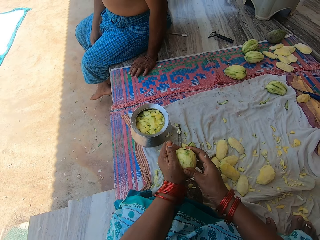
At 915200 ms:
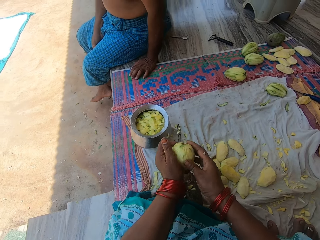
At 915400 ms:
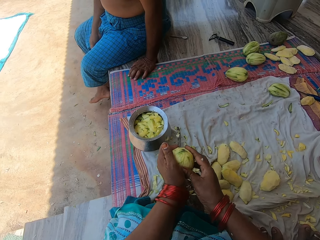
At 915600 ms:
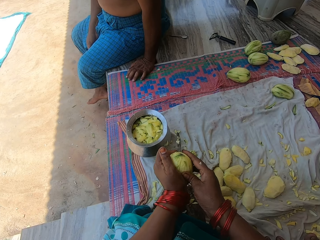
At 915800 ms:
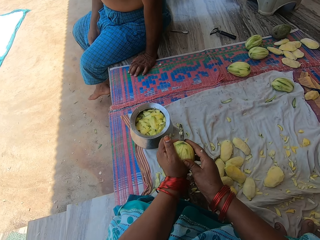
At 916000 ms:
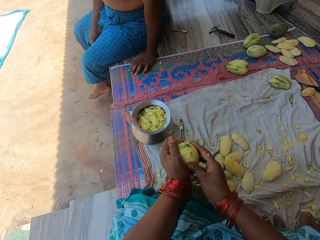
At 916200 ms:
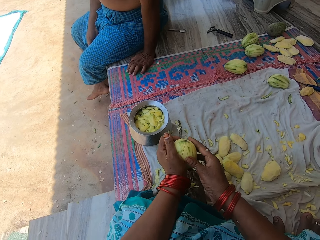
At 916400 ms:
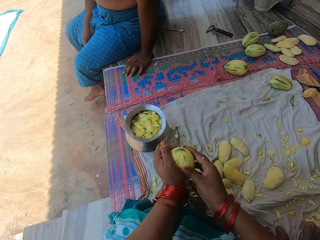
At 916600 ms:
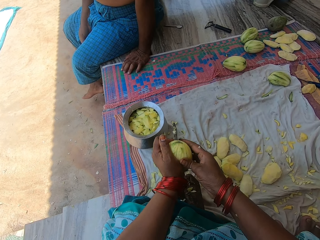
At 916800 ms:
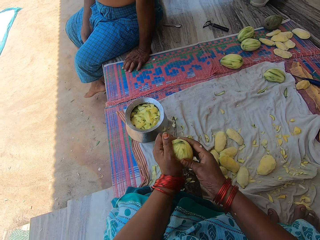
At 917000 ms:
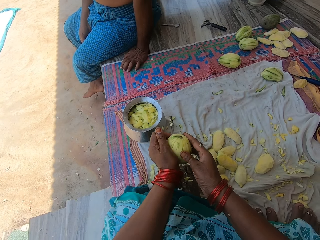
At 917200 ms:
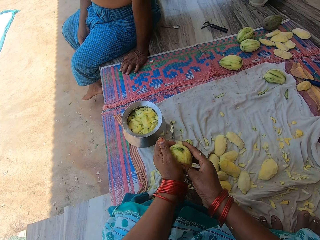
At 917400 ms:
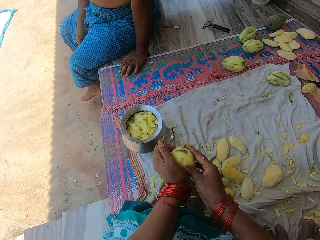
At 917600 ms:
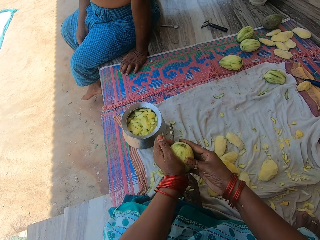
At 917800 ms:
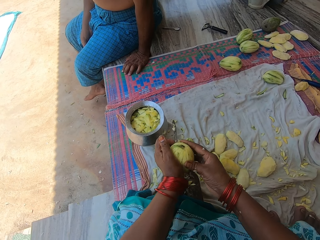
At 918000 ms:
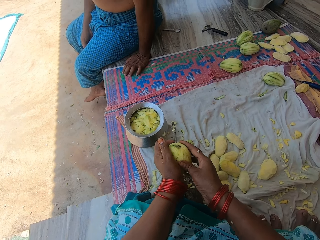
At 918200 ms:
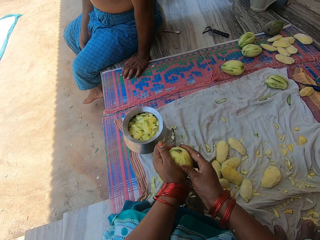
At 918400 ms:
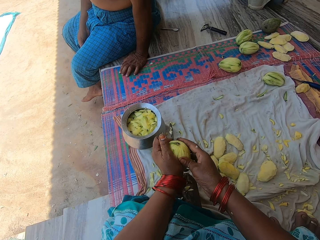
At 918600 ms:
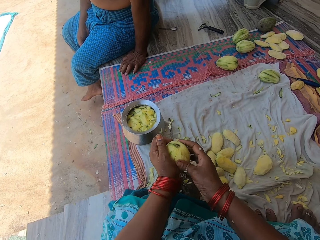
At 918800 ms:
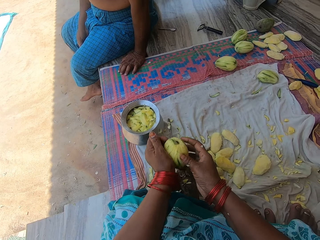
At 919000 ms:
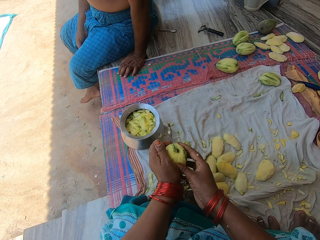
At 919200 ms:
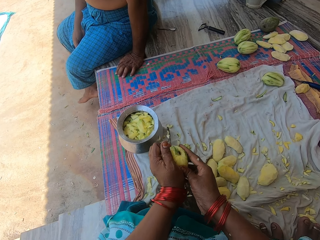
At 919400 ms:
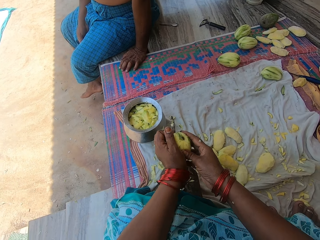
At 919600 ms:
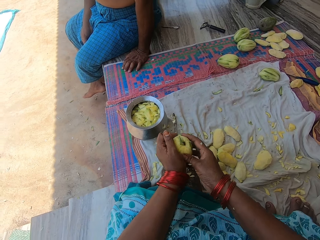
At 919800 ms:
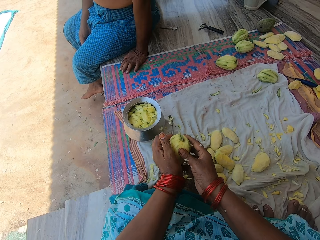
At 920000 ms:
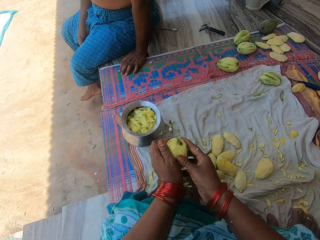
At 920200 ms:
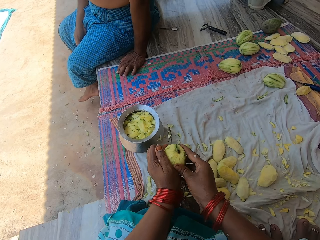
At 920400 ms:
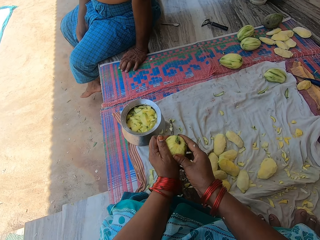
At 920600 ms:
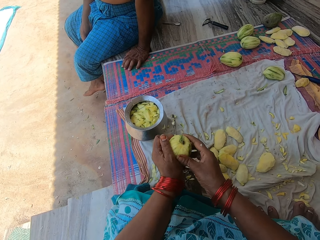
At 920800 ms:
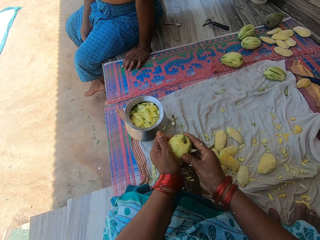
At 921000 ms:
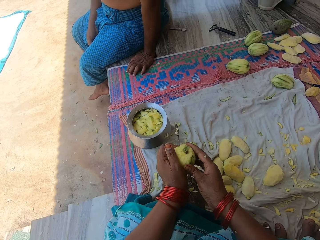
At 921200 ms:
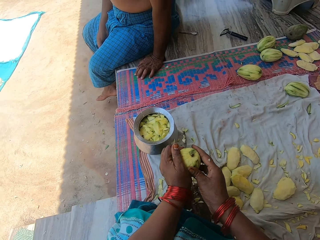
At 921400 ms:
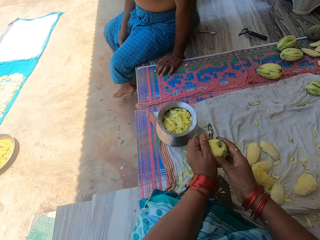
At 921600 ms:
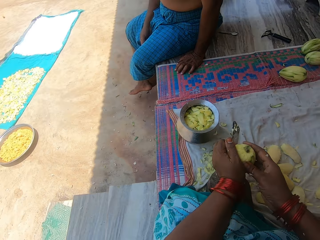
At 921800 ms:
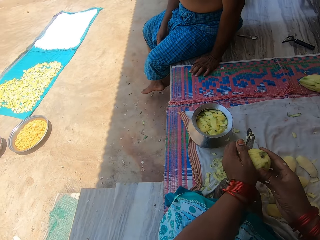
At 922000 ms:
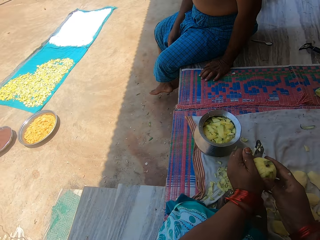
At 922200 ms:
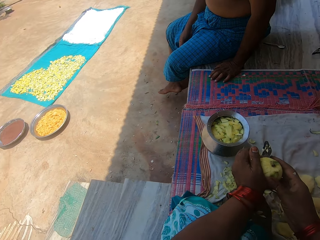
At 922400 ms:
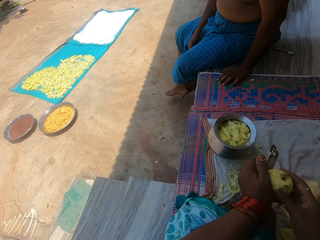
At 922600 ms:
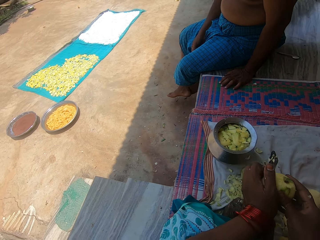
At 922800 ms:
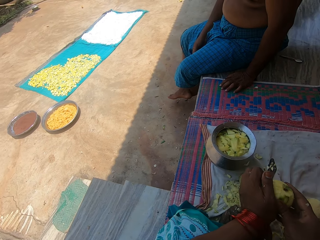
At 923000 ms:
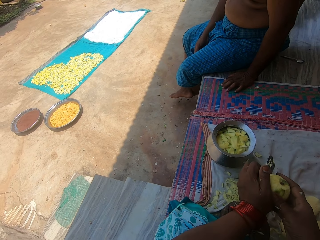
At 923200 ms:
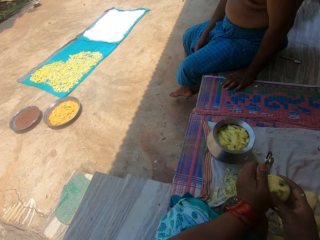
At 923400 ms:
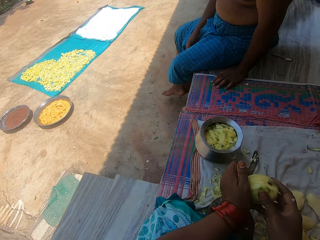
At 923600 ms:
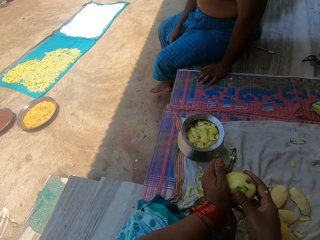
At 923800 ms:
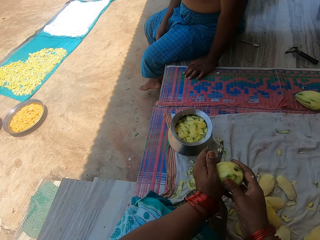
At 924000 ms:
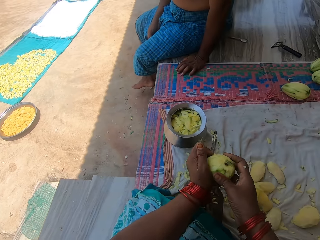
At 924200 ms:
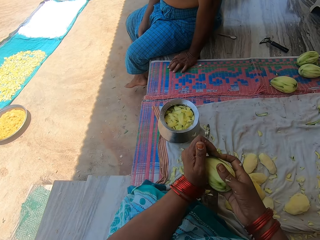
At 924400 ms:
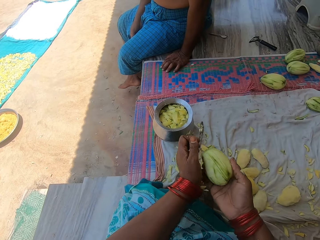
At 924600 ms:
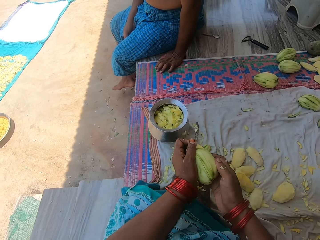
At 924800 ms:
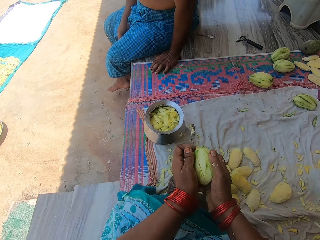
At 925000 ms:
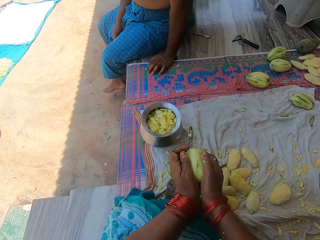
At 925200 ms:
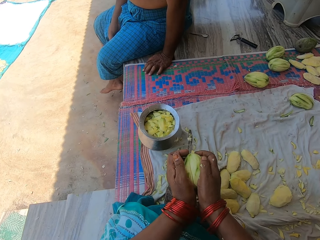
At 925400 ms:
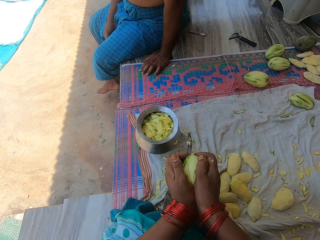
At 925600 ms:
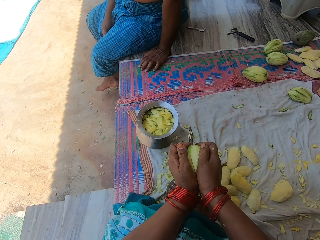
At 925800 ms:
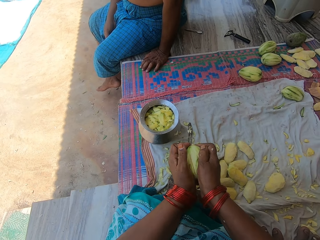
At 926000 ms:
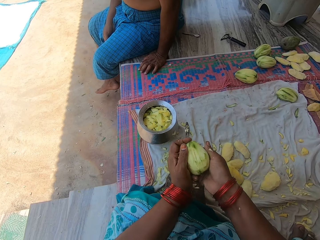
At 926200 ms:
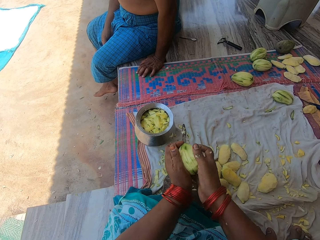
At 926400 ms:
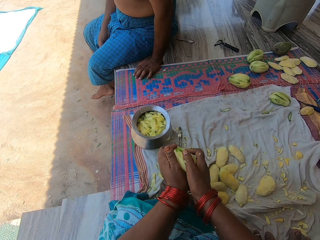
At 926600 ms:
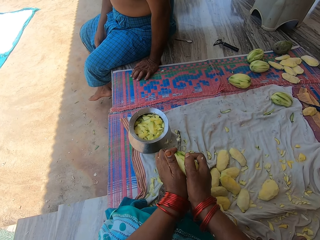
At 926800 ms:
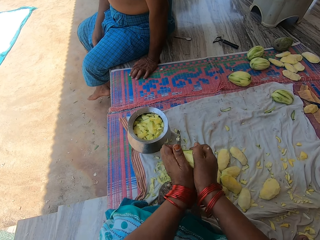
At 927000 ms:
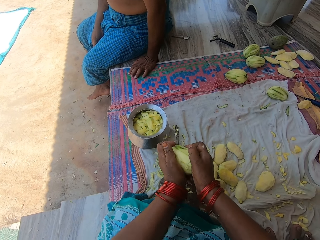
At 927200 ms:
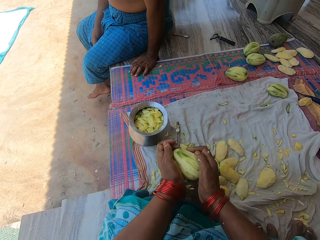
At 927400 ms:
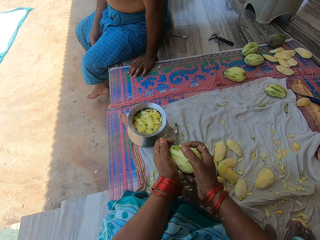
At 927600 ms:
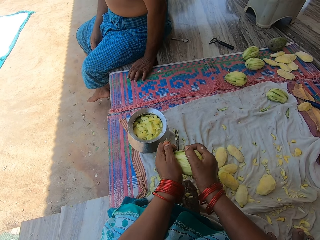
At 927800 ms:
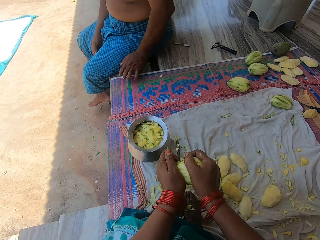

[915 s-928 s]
The camera wearer cuts a mango with a knife. They cut the mango with the knife repeatedly.

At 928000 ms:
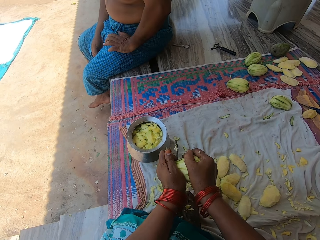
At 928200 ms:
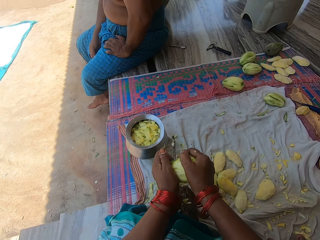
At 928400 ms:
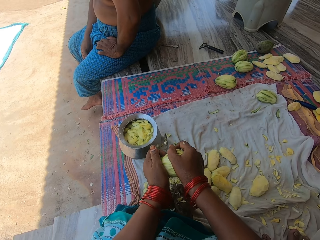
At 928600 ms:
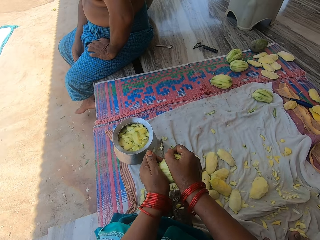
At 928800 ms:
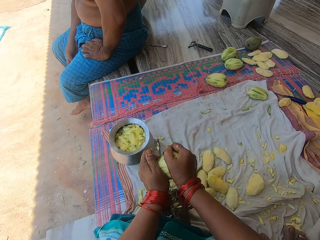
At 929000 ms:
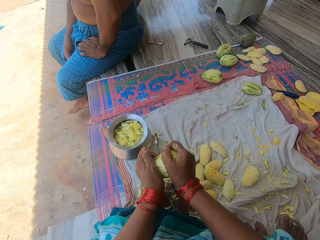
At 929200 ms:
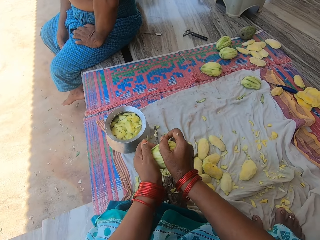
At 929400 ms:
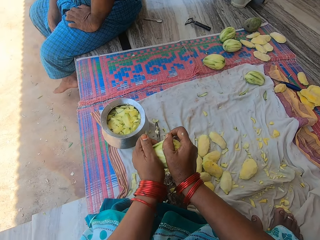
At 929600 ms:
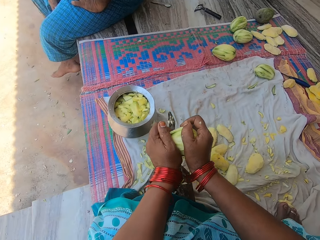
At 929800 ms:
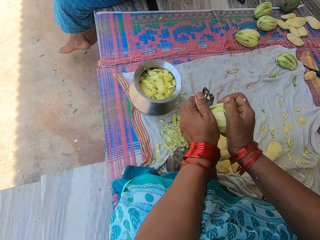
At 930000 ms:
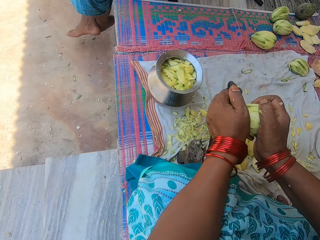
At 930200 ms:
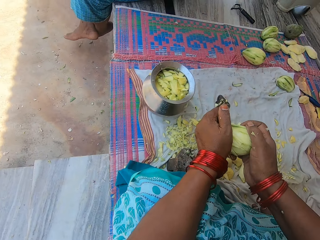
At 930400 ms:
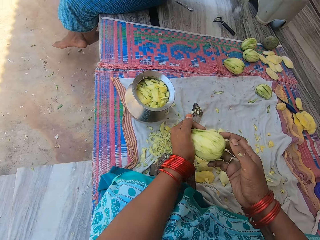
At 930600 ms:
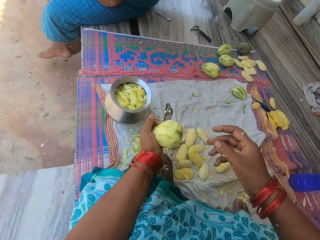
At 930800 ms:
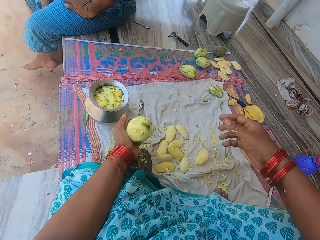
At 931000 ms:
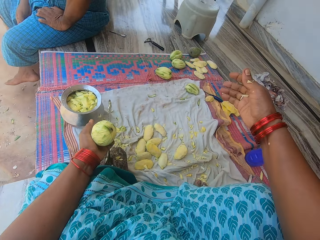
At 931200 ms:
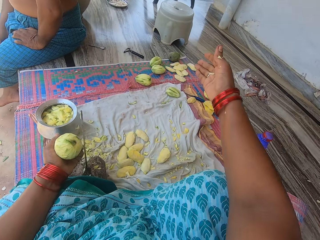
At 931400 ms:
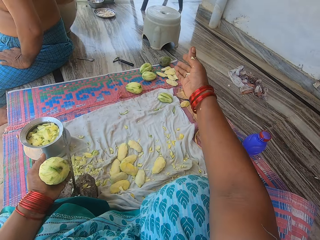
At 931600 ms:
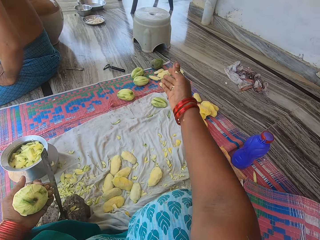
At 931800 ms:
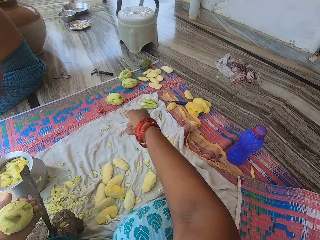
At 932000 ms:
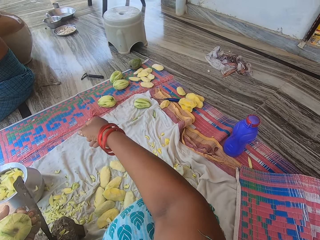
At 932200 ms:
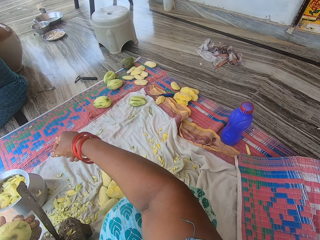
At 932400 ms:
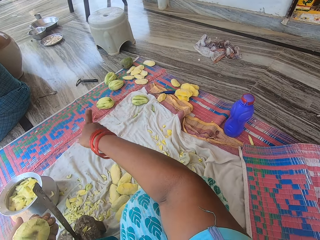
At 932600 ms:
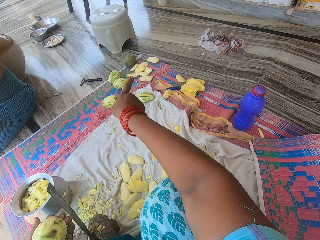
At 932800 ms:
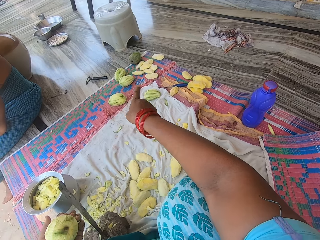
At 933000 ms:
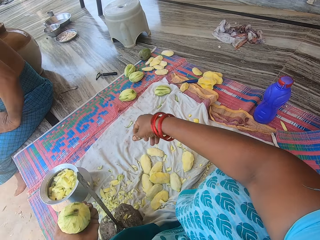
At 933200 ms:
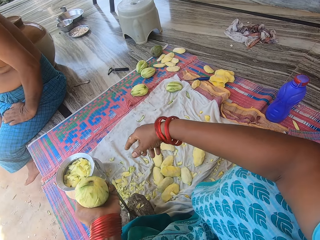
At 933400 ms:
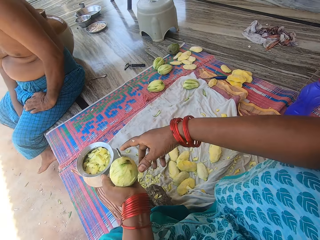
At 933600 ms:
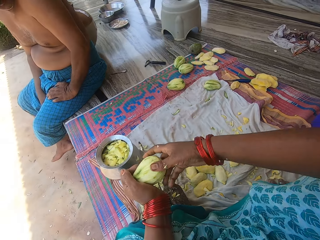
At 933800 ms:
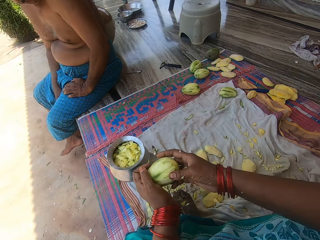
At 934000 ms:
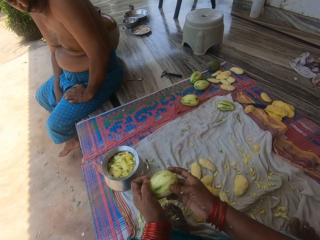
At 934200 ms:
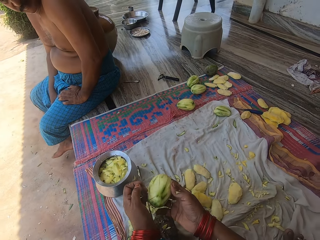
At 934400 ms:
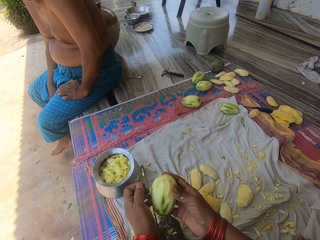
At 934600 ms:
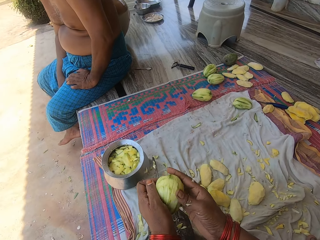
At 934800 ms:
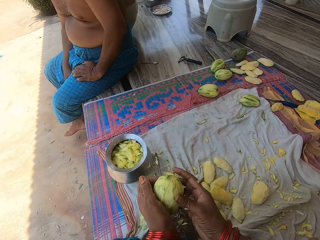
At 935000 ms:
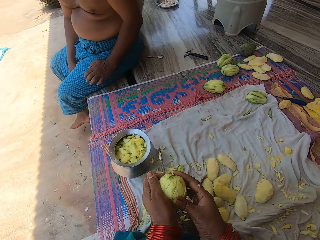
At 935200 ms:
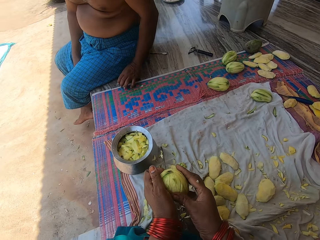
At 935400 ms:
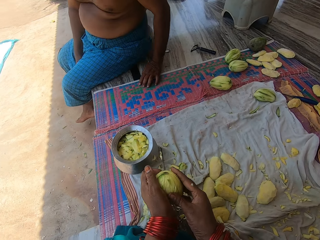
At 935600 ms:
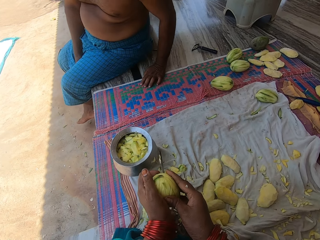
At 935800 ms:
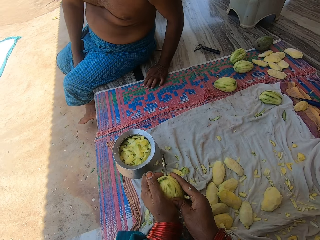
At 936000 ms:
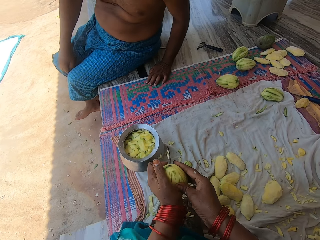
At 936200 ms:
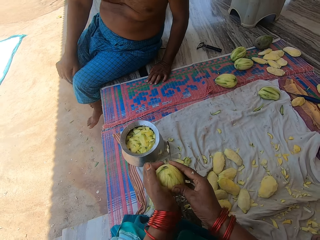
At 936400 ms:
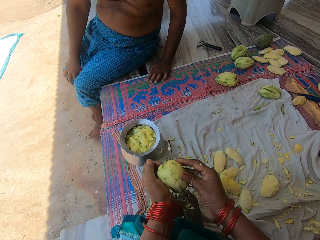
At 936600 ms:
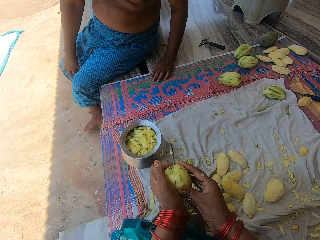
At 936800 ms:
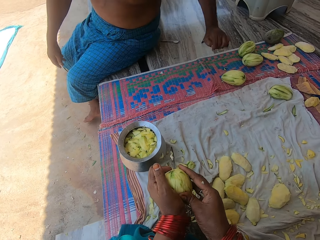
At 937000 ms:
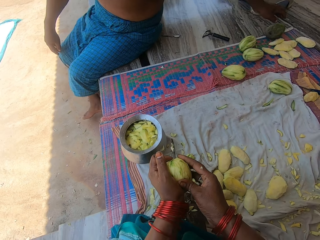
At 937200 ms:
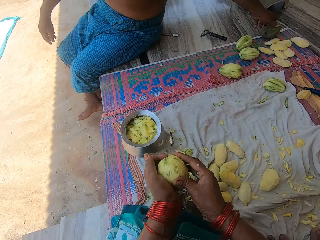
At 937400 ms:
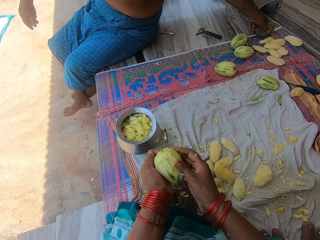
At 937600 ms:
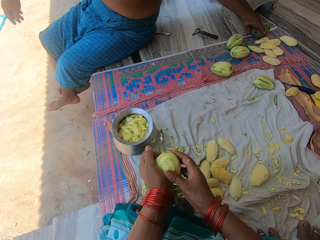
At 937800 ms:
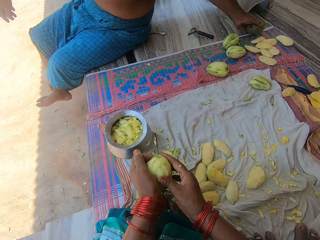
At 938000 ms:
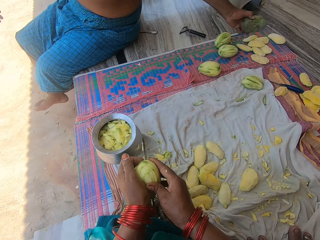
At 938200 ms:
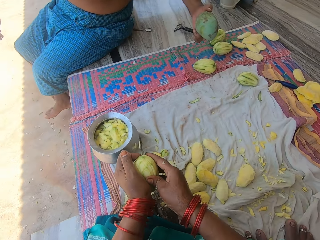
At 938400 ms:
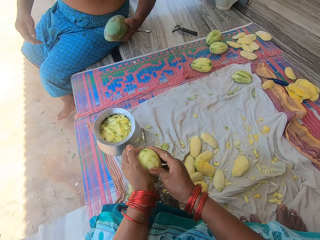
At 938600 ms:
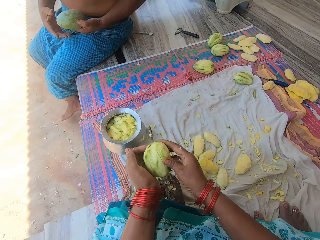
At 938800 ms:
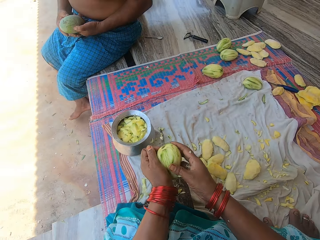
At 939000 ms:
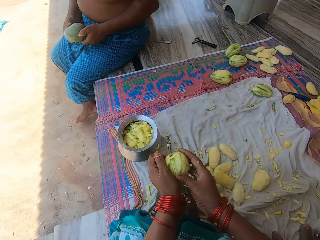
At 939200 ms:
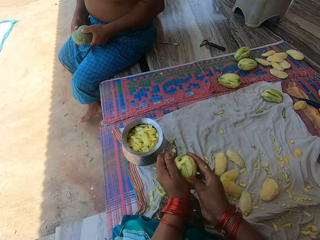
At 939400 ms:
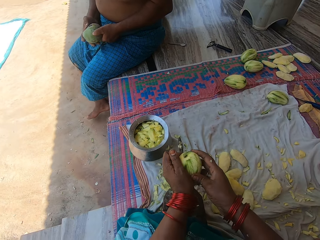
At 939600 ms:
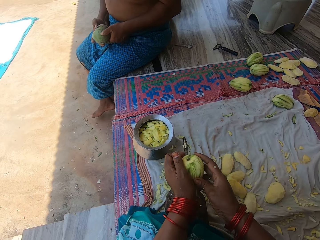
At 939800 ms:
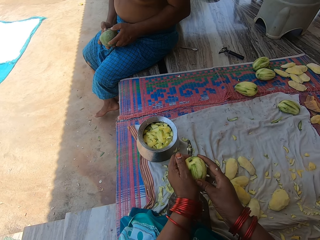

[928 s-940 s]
The camera wearer cuts the mango with a knife. She cuts the mango with the knife again. She makes a hand gesture with her right hand. She passes the mango to her right hand. She presses the mango on the knife on the knife stand. She cuts the mango with the knife. A man picks up a mango on the mat. The camera wearer cuts the mango with the knife.
